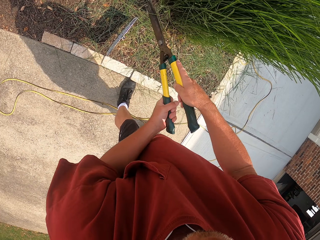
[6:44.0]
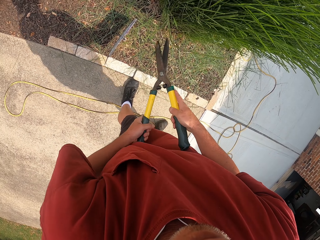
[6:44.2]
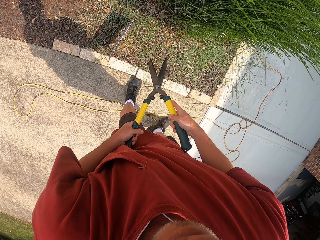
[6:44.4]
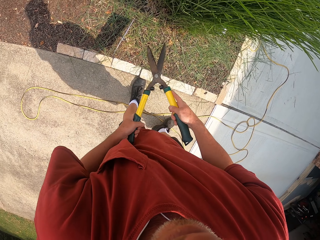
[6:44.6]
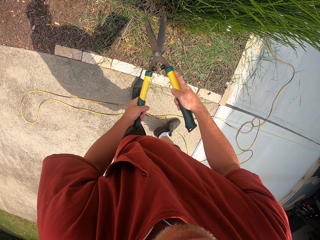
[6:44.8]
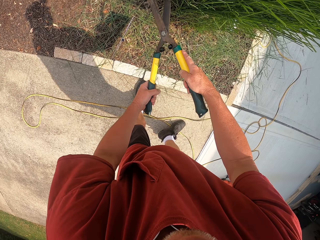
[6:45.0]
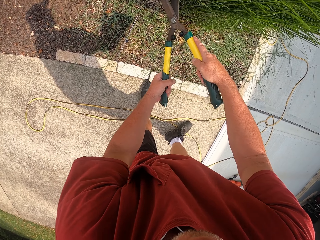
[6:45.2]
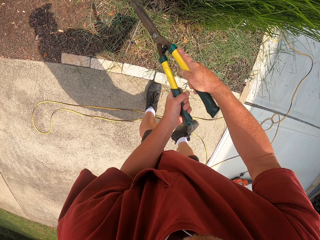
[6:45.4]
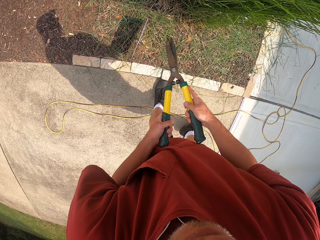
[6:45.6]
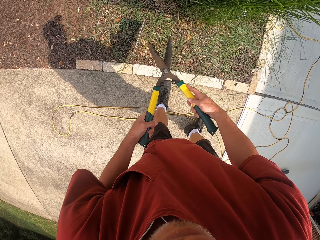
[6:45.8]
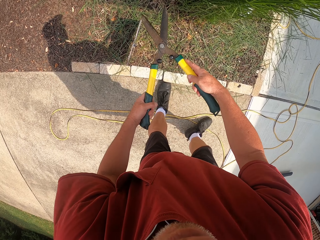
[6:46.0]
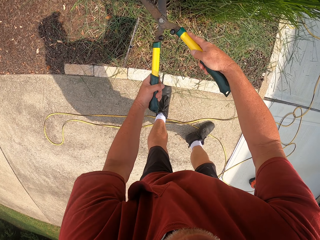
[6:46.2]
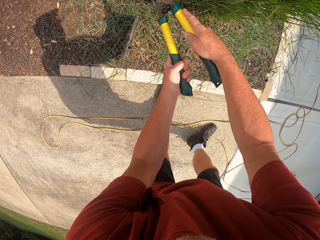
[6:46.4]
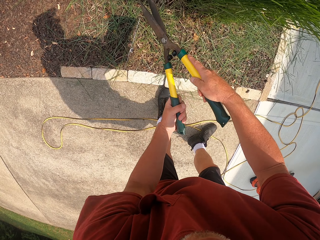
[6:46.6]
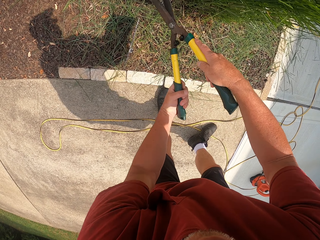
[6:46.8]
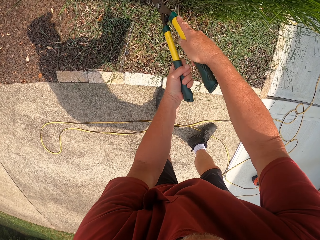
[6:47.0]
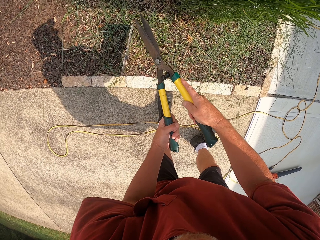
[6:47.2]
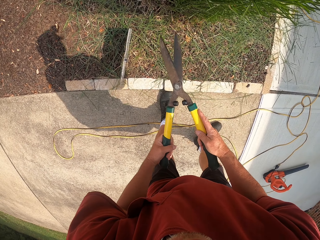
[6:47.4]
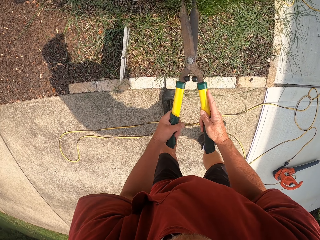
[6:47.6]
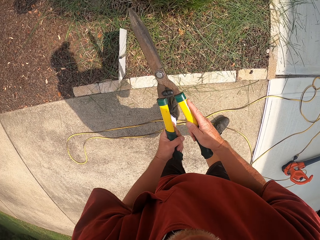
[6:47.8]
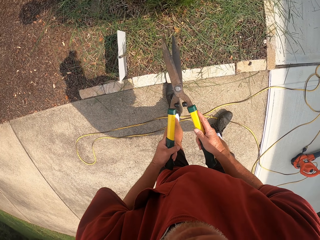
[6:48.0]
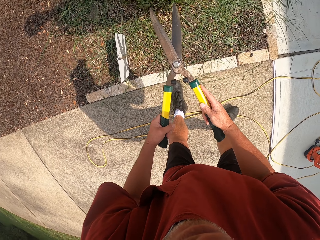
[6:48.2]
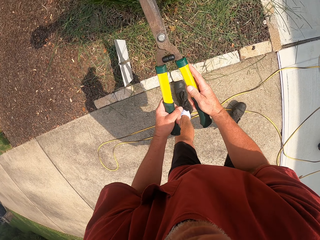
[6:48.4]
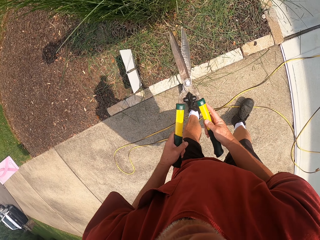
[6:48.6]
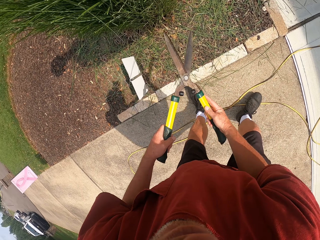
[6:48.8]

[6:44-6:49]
The camera wearer trims the grass with a bush clipper.

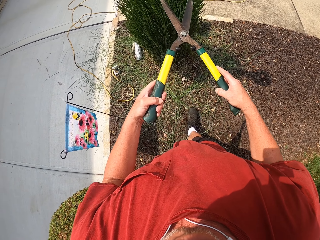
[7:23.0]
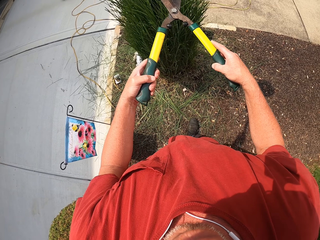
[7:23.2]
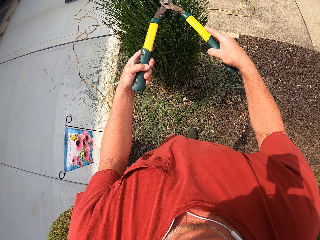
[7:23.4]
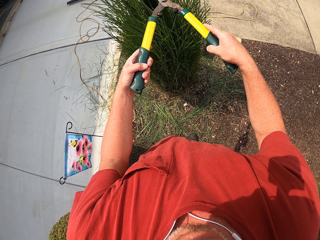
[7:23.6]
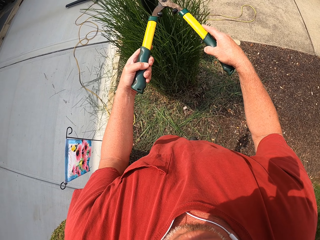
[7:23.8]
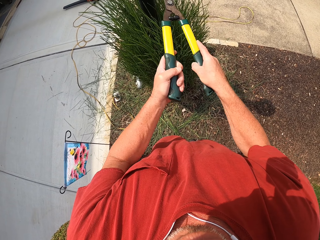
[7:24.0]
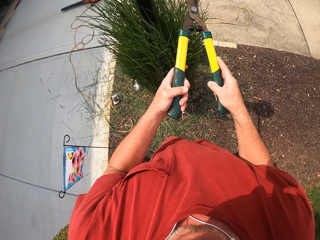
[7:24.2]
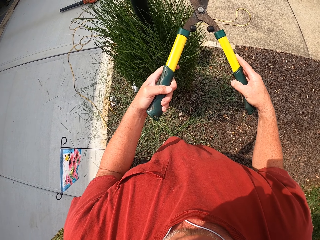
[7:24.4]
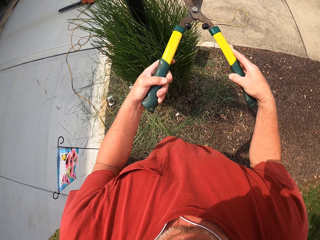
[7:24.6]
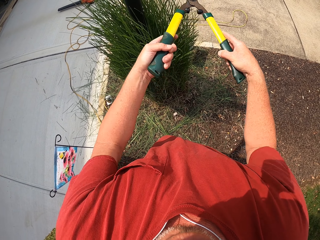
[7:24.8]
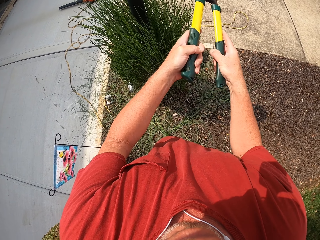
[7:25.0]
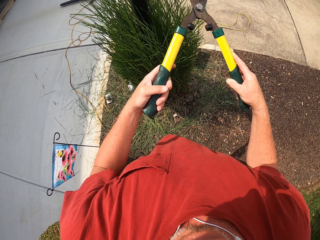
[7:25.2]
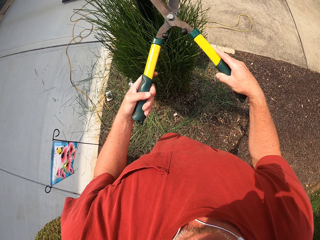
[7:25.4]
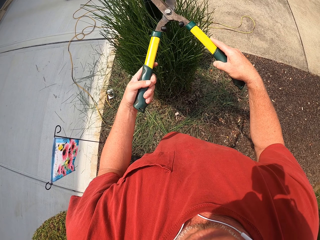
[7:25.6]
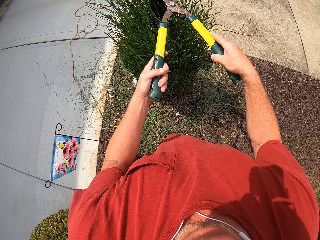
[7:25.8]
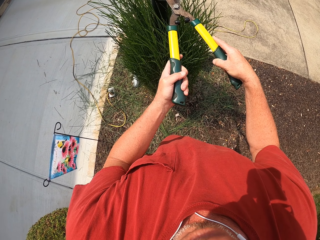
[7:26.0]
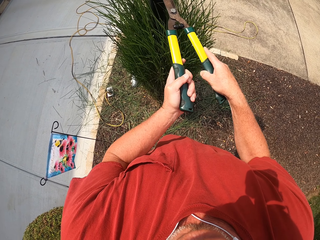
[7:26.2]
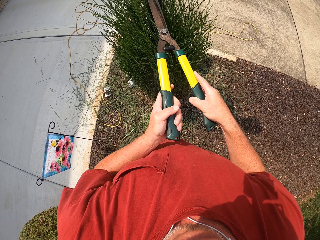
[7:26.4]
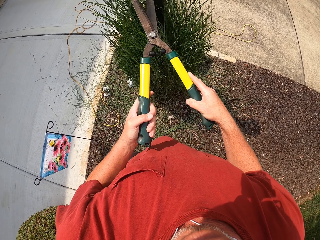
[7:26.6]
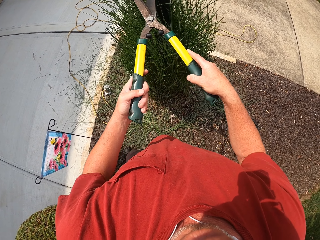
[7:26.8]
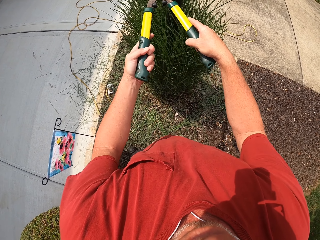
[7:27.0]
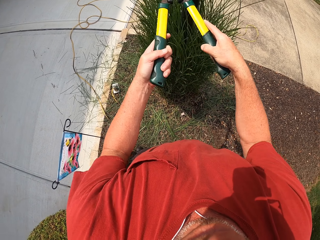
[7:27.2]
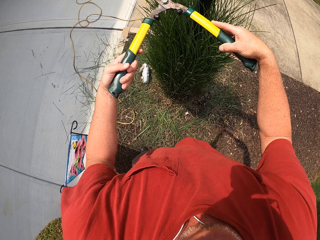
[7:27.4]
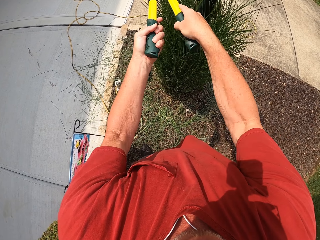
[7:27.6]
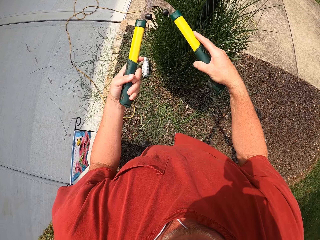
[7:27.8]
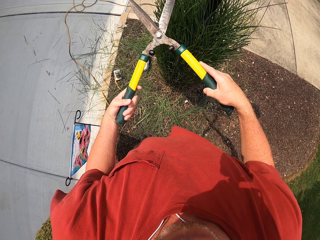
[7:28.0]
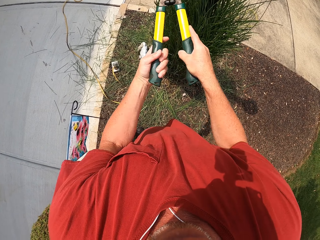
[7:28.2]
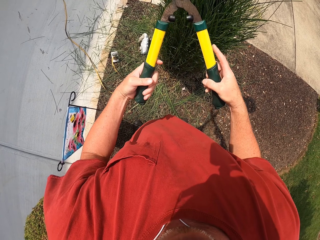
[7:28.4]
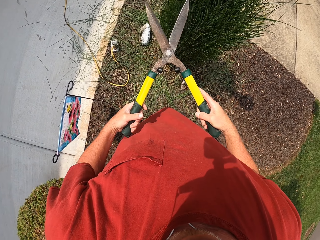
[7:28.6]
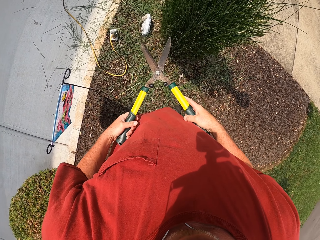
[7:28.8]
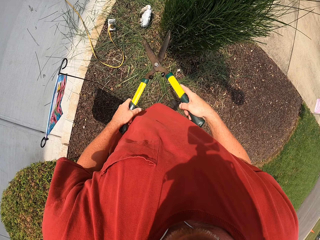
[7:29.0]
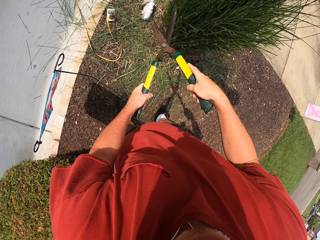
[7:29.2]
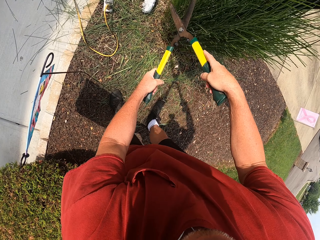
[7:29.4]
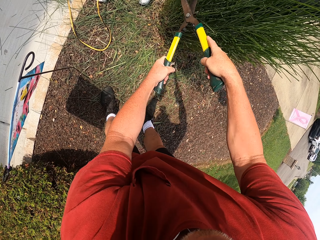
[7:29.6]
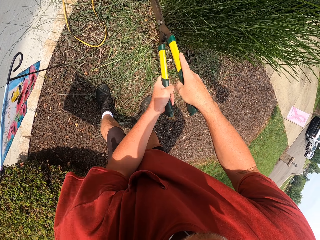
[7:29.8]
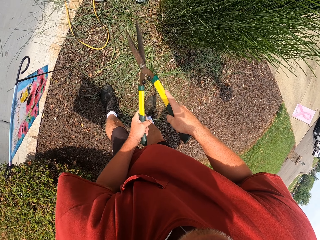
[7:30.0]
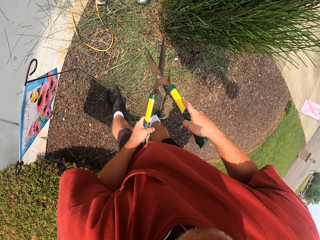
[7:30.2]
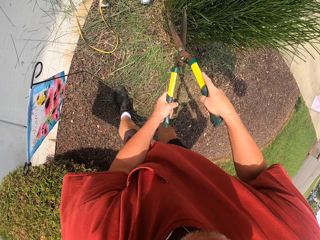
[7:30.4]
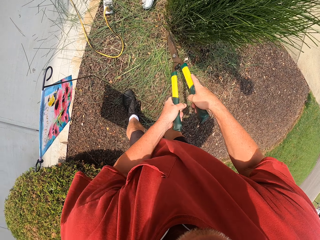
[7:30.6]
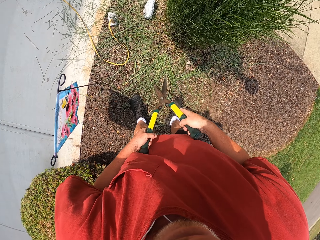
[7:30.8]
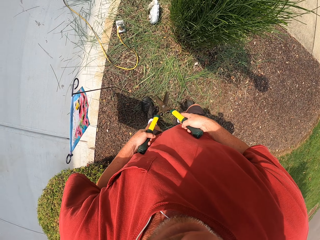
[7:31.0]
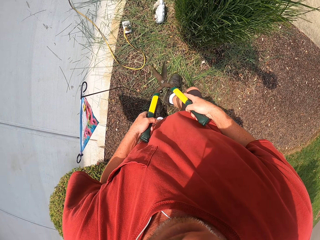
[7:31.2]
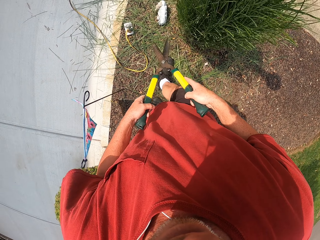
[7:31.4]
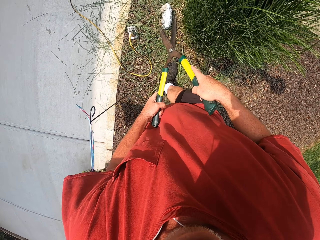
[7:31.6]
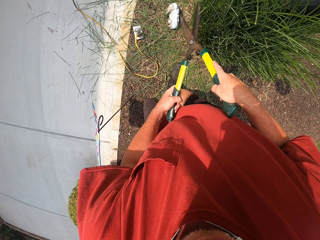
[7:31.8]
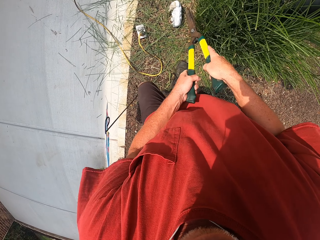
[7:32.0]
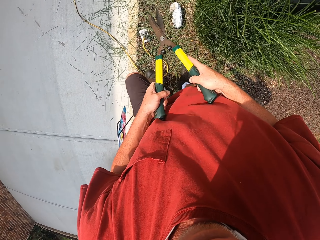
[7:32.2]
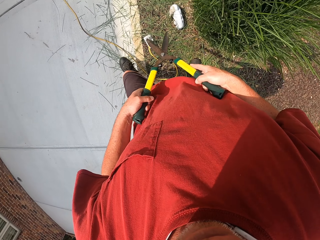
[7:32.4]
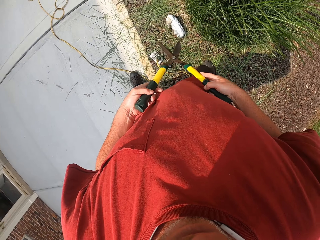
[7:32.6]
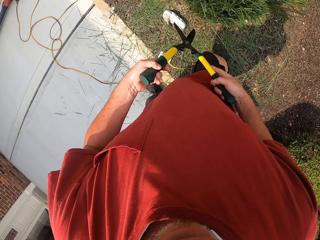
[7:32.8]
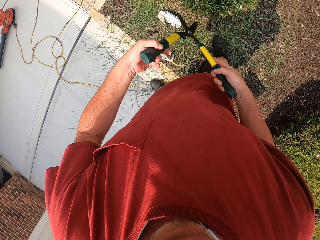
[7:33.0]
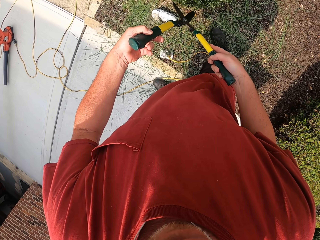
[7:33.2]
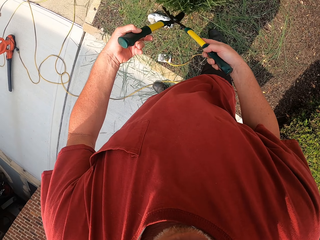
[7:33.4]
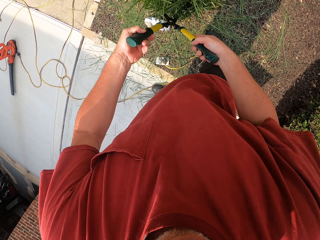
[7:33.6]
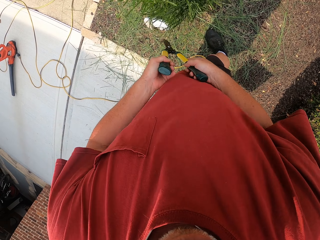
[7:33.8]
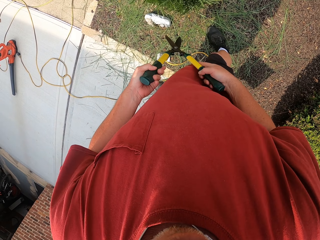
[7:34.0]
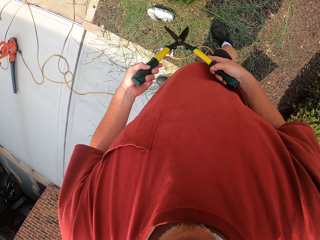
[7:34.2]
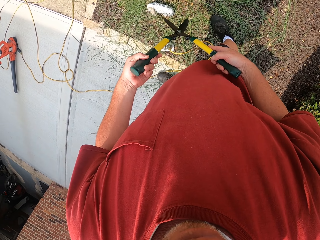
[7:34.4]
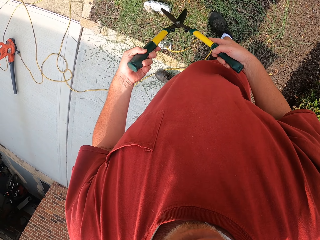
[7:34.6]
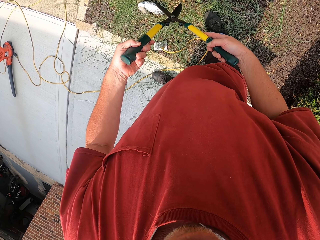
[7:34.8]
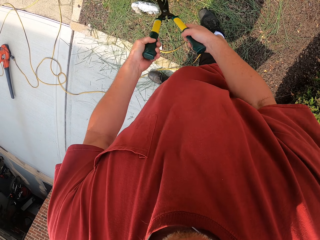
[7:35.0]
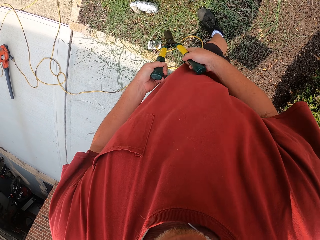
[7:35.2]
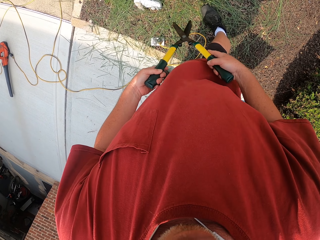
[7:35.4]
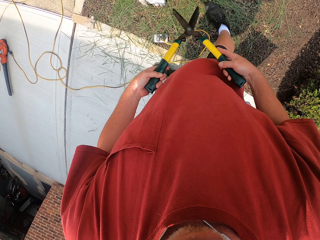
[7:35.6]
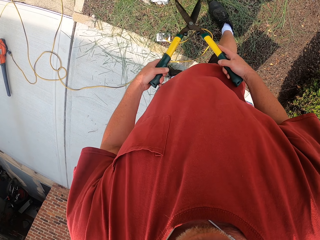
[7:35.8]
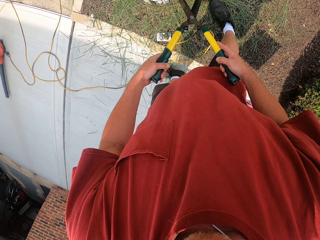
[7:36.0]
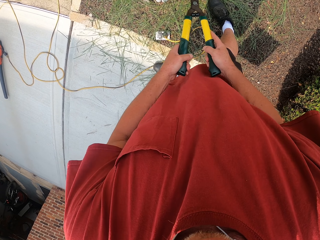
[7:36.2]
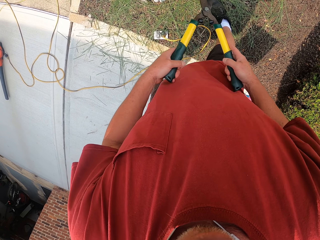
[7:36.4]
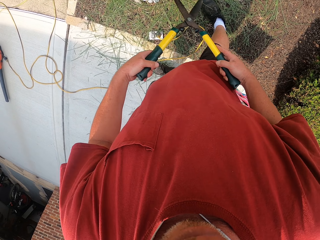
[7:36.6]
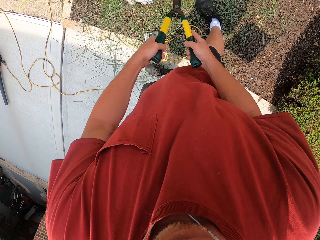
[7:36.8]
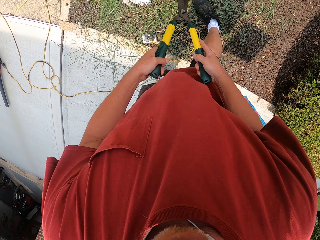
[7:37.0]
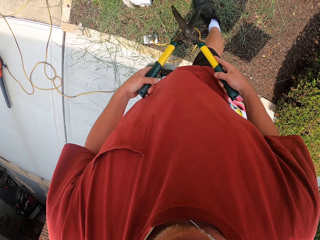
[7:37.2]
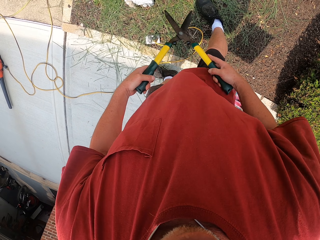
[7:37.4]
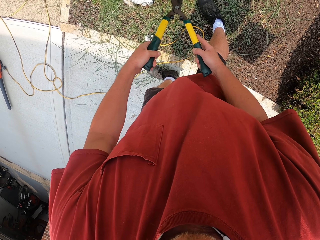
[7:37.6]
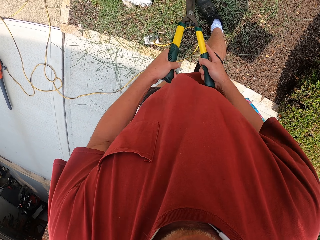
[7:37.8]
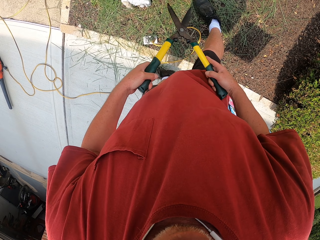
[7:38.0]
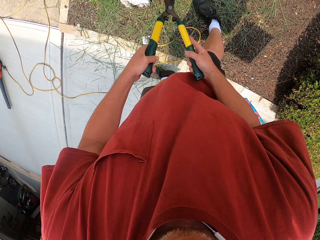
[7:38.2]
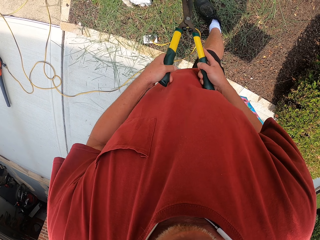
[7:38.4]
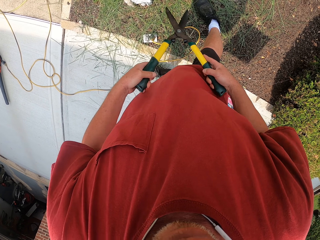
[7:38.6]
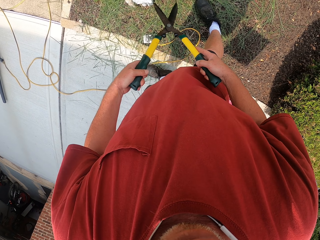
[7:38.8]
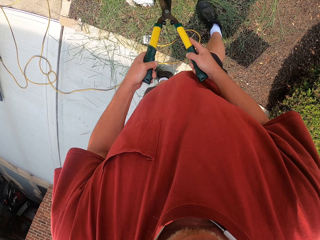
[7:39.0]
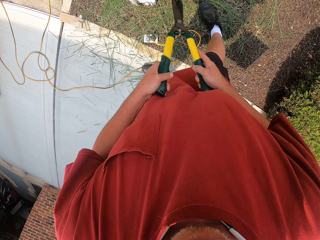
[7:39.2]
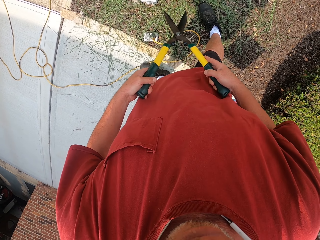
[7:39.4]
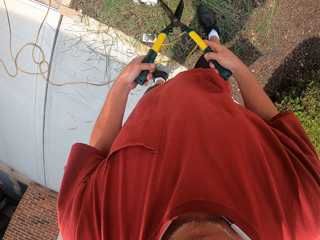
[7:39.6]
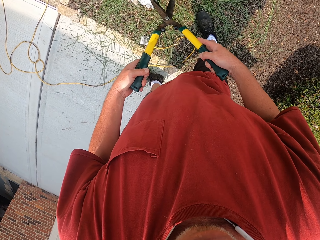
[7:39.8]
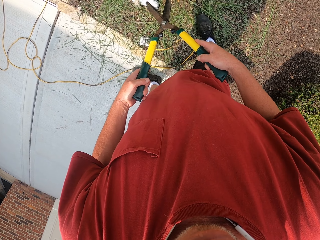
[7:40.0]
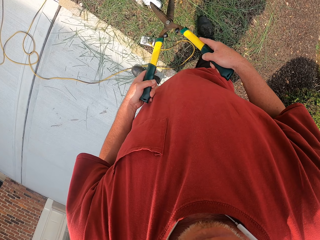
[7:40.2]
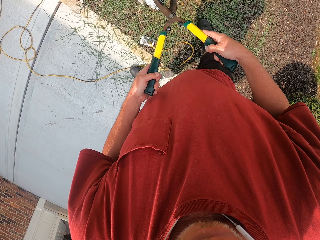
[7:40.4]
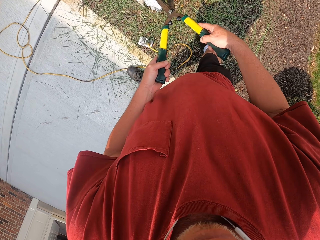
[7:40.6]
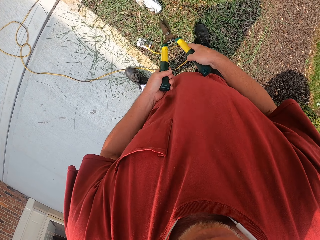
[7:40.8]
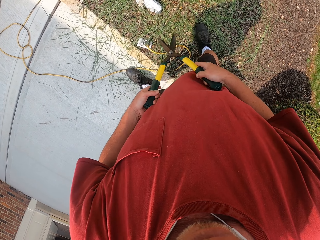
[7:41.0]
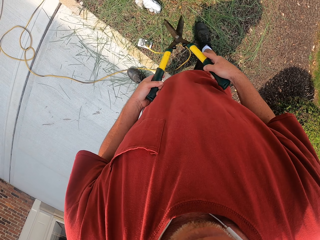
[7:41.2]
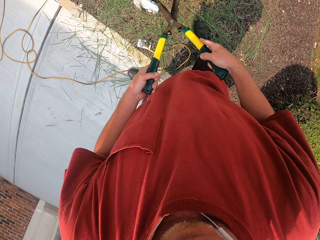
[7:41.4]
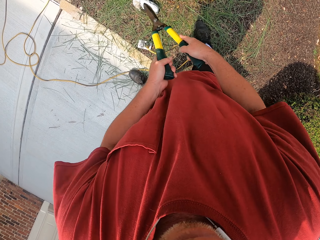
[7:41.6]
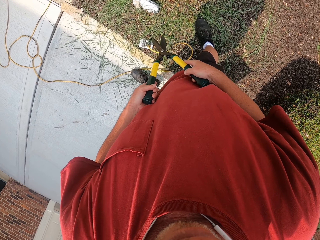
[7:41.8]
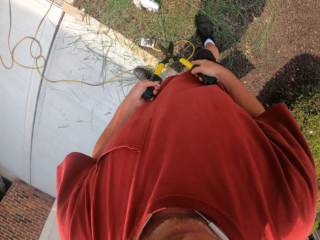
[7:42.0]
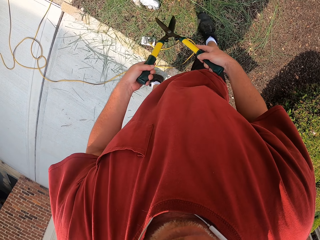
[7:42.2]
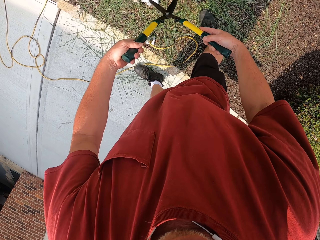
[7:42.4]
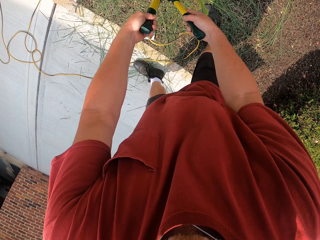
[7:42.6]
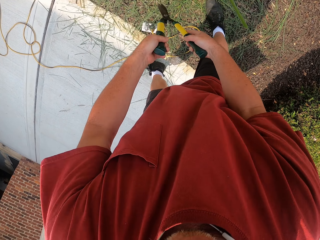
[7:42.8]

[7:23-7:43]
The camera wearer prunes flowers. They trim the grass with a bush clipper. They move around. They prune the flowers. They walk around. They prune the flowers.
